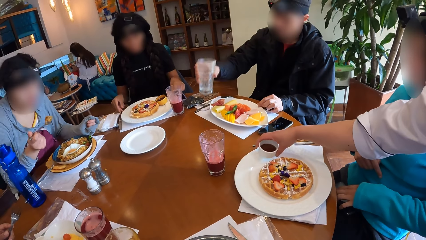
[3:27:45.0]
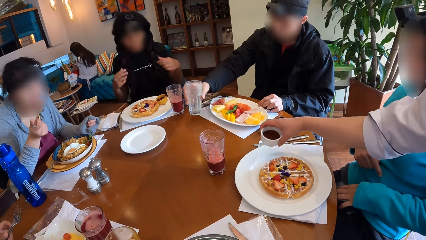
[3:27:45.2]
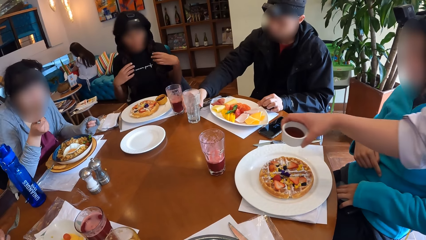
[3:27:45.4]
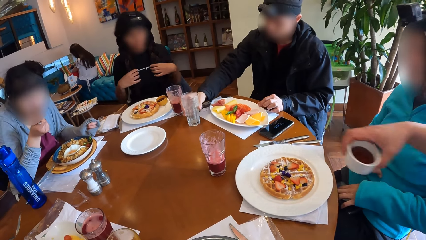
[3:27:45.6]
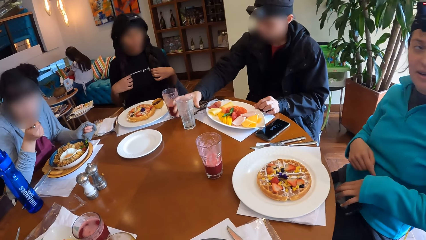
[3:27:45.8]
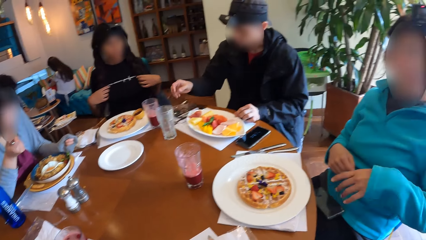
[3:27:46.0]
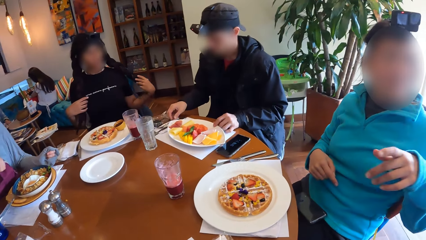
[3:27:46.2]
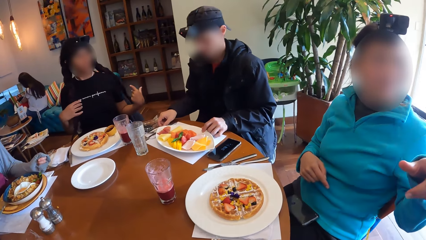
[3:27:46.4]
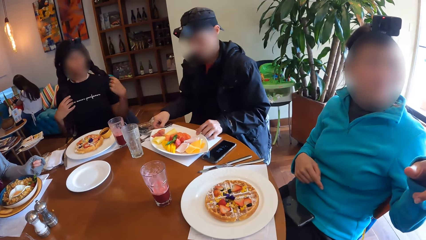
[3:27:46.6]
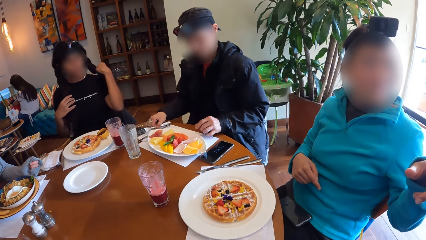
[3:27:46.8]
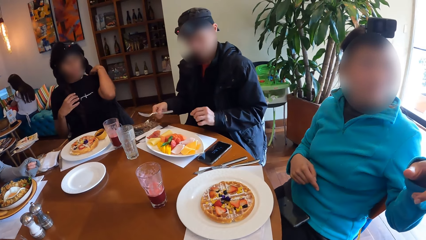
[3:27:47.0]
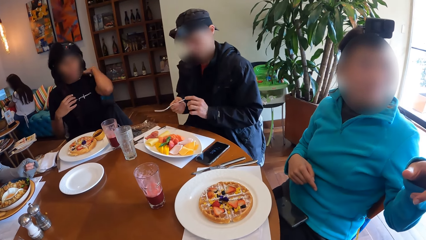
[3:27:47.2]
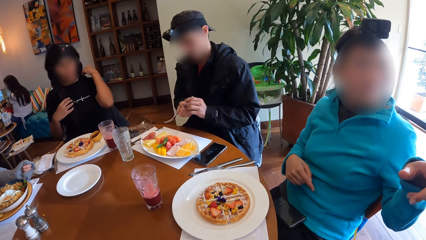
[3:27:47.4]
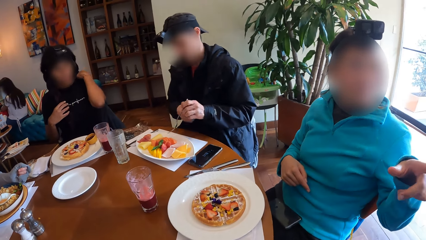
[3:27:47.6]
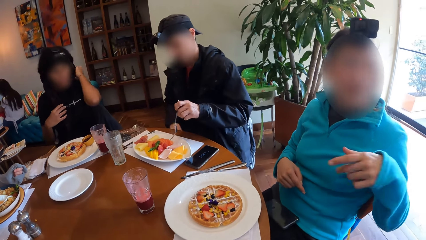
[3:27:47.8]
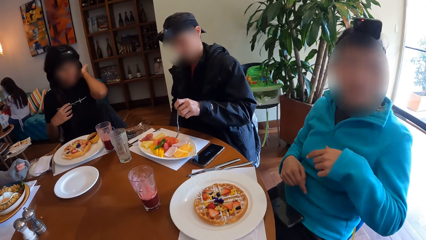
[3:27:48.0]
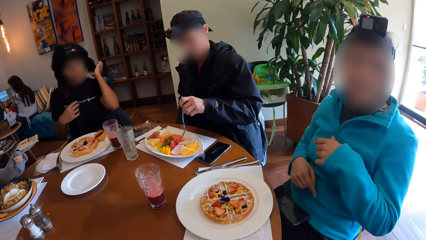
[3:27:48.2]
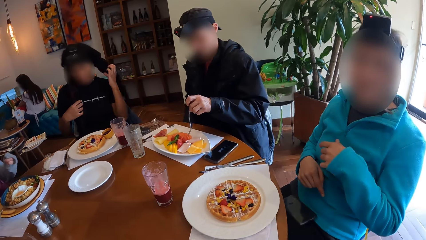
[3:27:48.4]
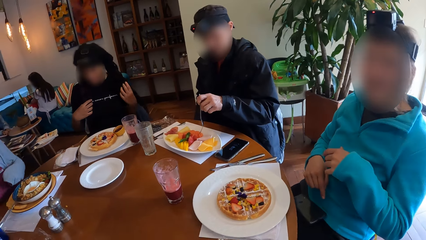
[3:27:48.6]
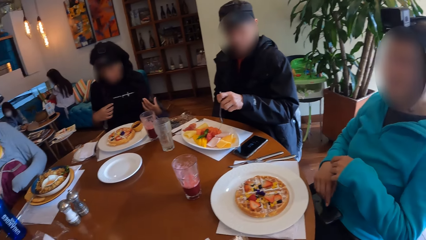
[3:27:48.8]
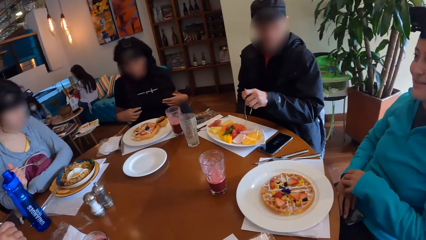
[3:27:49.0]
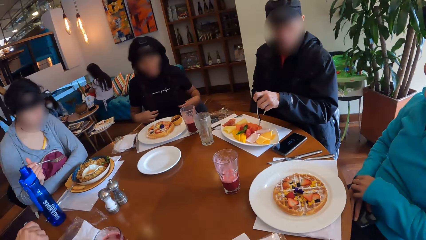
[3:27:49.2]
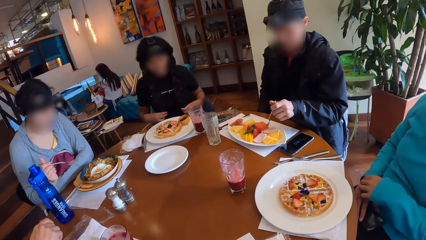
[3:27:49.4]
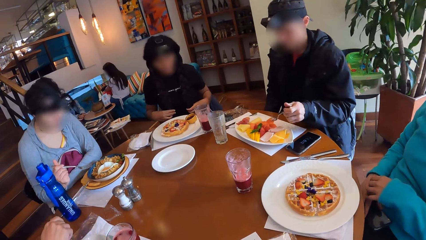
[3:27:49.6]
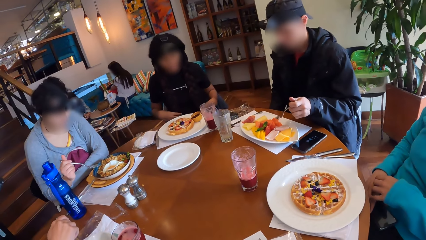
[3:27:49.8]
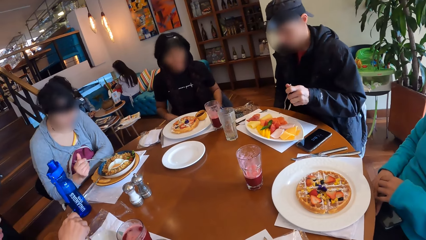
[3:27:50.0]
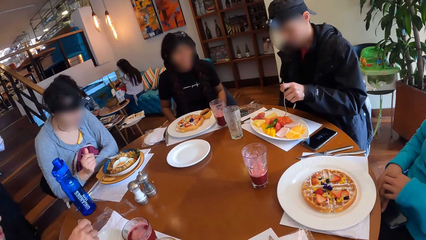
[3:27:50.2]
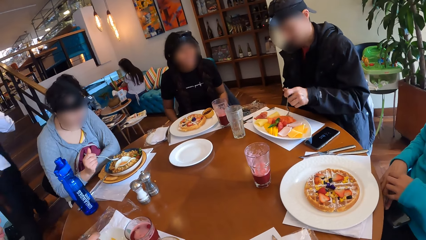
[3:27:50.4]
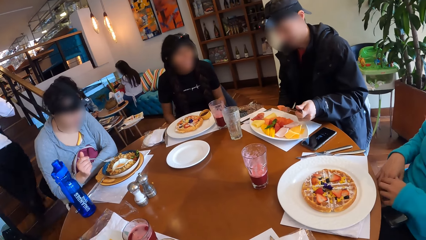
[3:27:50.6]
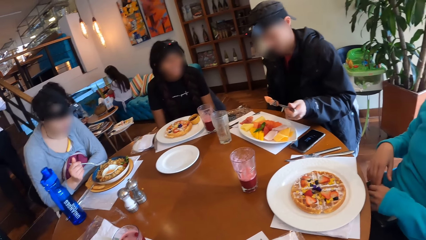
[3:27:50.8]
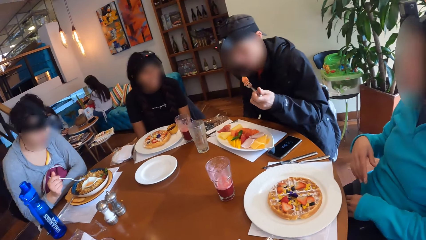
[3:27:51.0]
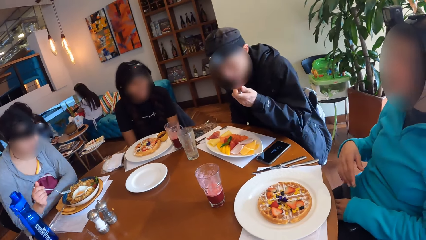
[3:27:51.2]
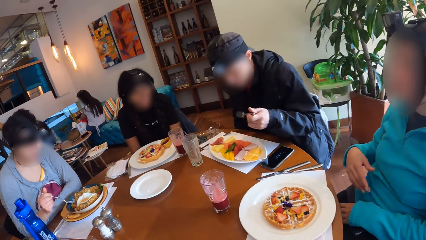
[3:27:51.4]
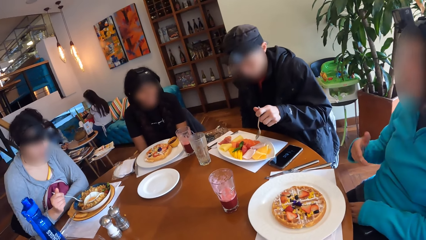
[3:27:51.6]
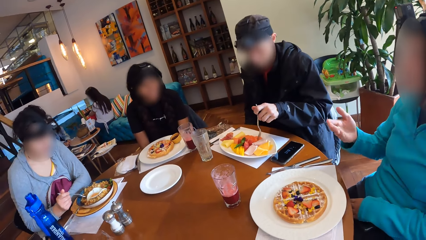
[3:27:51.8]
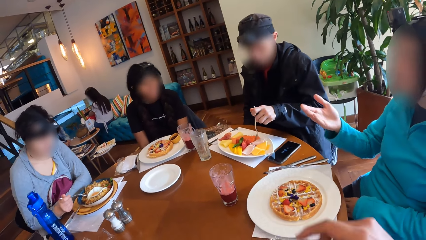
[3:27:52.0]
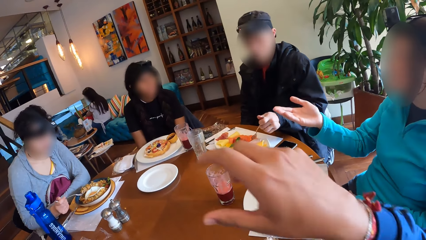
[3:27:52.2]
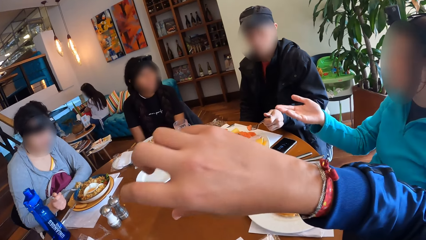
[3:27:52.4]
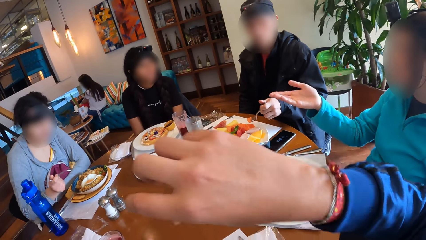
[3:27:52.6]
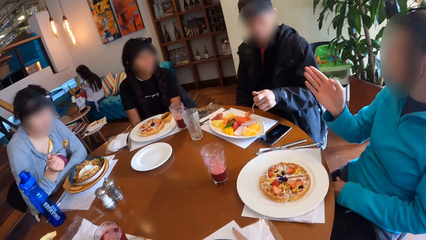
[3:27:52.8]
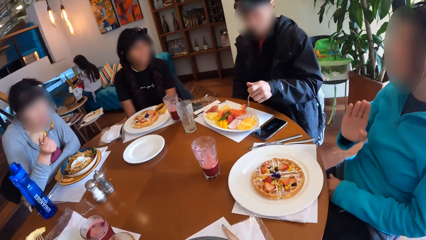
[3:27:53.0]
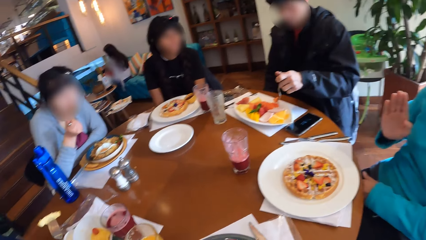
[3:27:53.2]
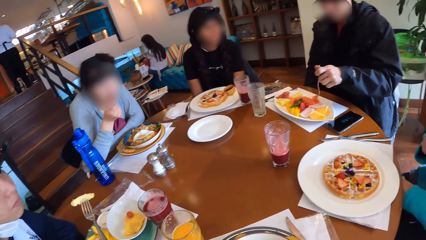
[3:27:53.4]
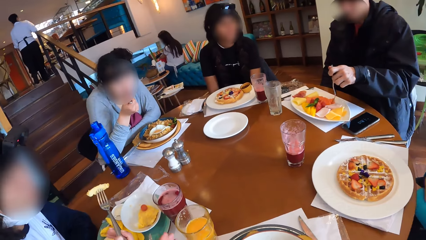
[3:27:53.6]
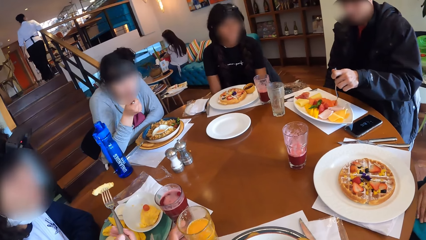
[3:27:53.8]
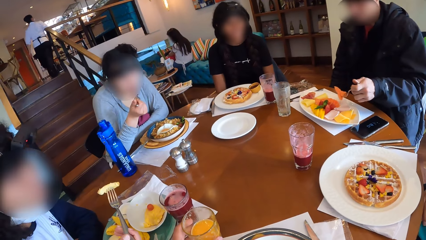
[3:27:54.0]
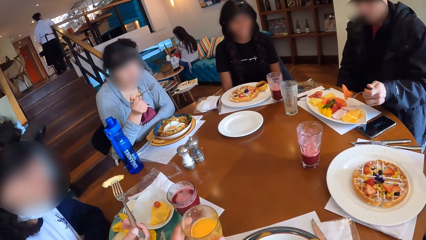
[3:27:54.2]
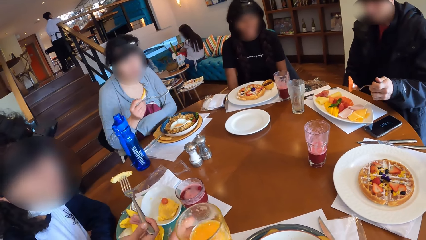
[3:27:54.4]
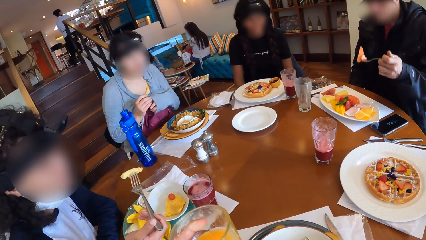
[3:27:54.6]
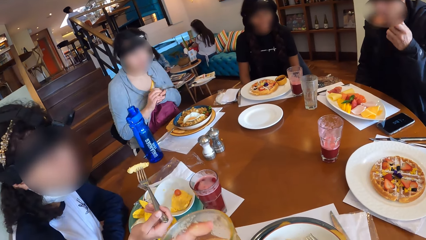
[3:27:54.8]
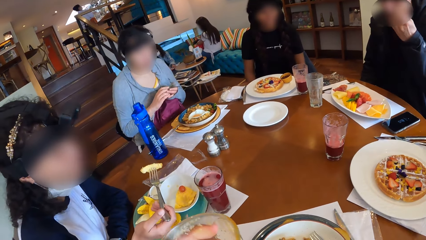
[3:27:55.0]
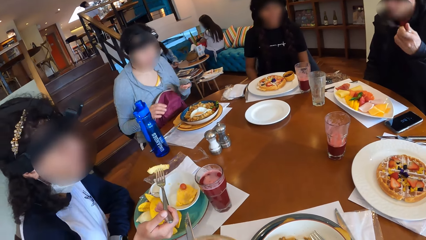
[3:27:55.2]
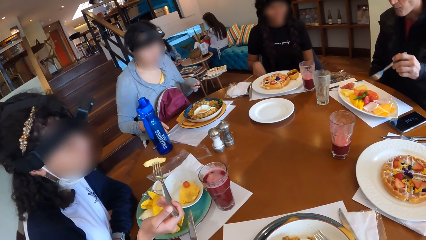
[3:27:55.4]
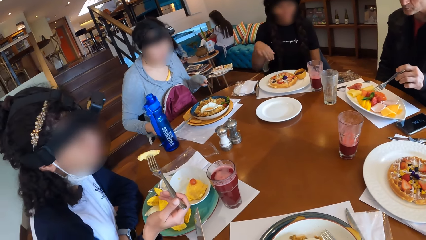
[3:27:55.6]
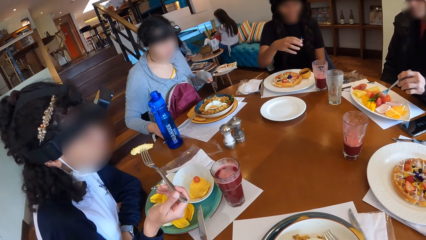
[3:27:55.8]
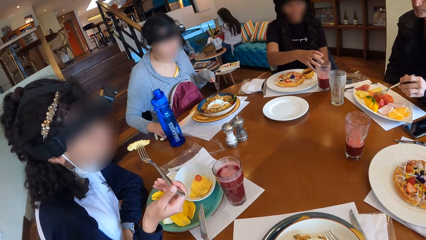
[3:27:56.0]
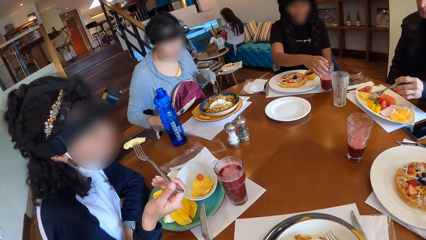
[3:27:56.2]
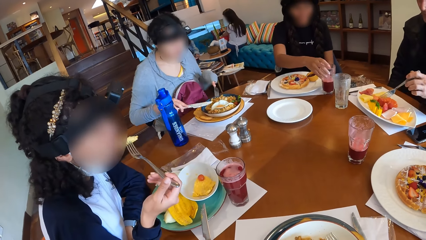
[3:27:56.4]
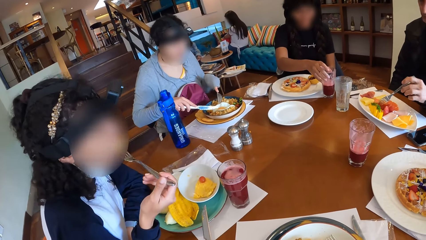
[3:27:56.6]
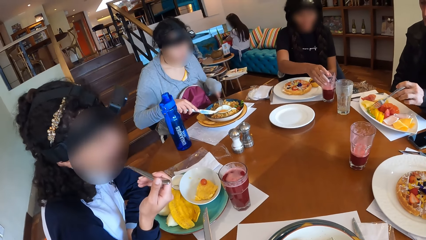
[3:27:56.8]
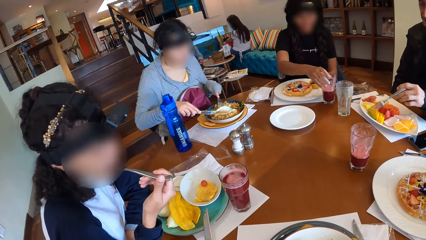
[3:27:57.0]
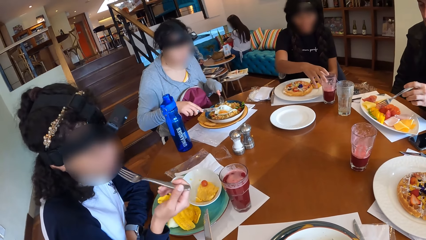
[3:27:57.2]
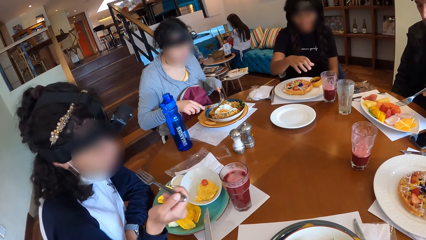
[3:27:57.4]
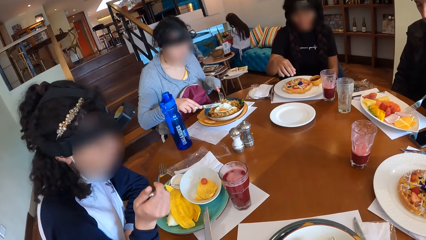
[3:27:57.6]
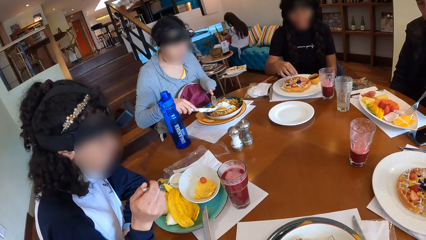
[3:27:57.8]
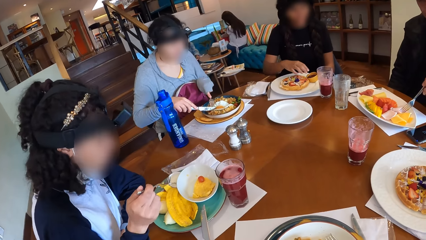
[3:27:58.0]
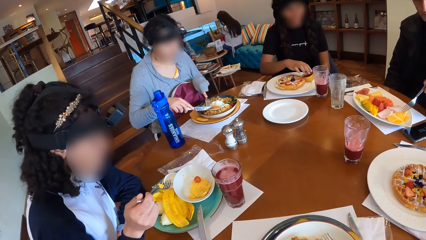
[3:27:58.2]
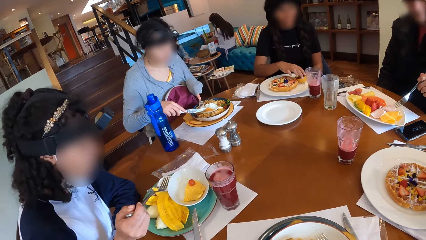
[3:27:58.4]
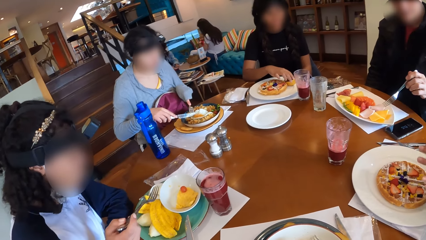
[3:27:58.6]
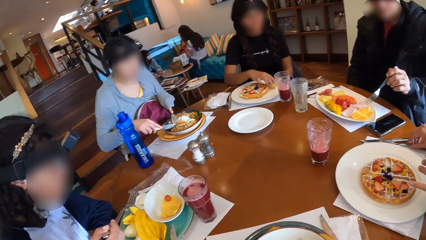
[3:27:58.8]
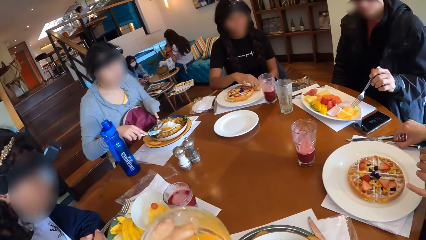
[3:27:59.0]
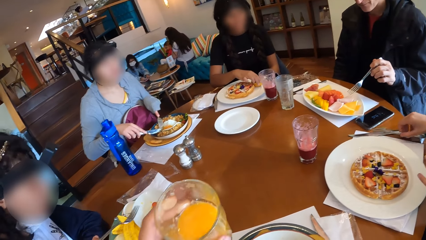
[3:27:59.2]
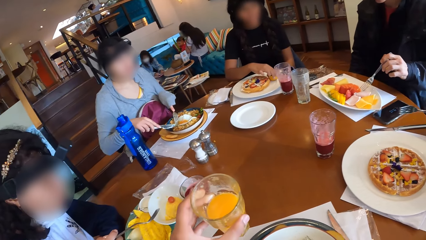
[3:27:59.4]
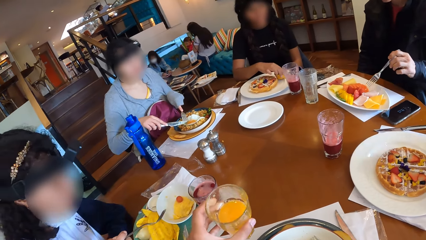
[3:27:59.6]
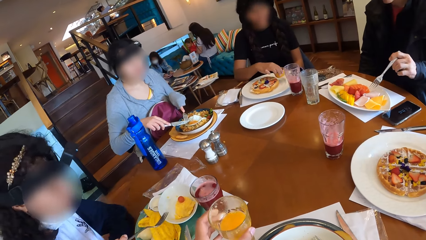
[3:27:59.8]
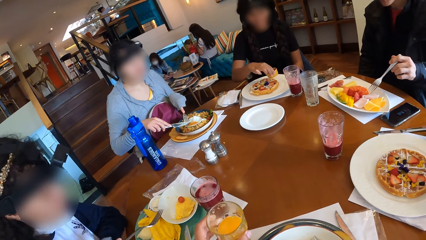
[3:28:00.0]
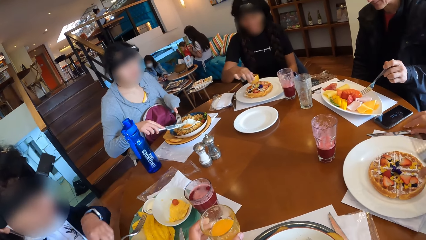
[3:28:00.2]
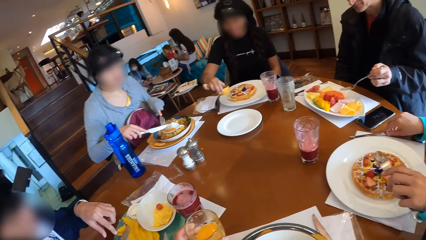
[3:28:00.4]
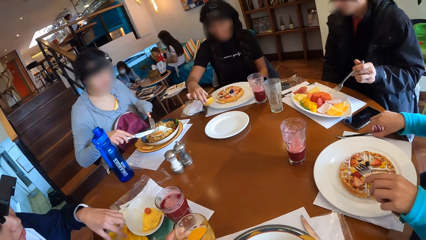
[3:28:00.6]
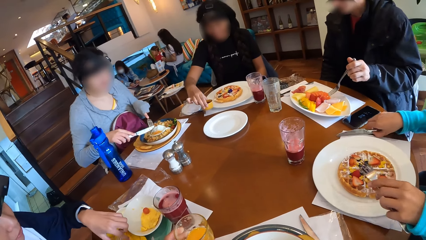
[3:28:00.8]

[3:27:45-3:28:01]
A woman scoops rice from her plate with the fork in her right hand. A waitress picks up a bowl of syrup from the table with her right hand. A man drops the cup on the table with his right hand. The first woman eats the rice with the fork in her right hand. Another woman interacts with the waitress. The man picks up a fork with his right hand and passes the fork to his right hand. Another woman adjusts her hair with her right hand. The man picks fruits from the bowl with the fork in his left hand and eats the fruit with the fork in his left hand. The first woman scoops rice from her plate with the fork in her right hand. The camera wearer interacts with the group of people. The first woman eats the rice with the fork in her right hand. The man picks fruits from the bowl with the fork in his left hand and eats the fruit with the fork in his left hand. The camera wearer takes a glass of drink. He holds a cup in his left hand. Another woman holds an egg with the fork in her right hand and eats the egg with the fork in her right hand. The man picks fruits from the bowl with the fork in his left hand. The first woman cuts into the rice with the cutlery in both hands. Another woman touches a cup on the table with her right hand. The camera wearer drops the cup on the table with his left hand.
